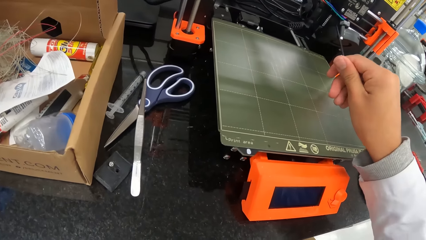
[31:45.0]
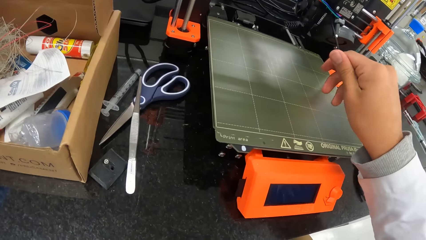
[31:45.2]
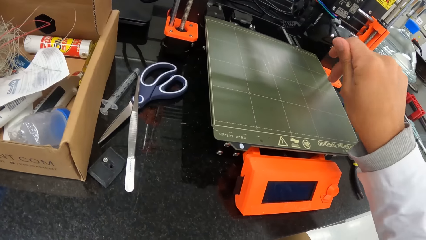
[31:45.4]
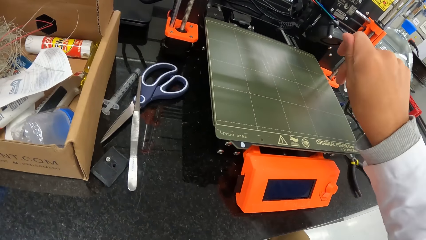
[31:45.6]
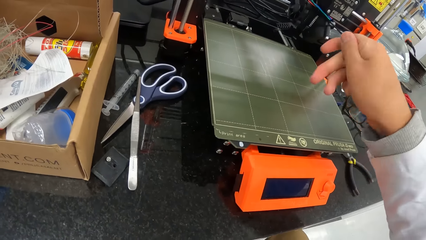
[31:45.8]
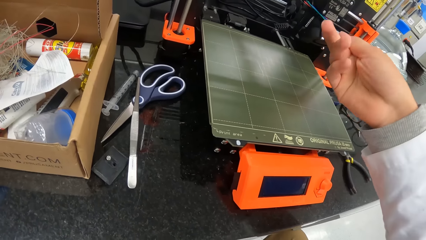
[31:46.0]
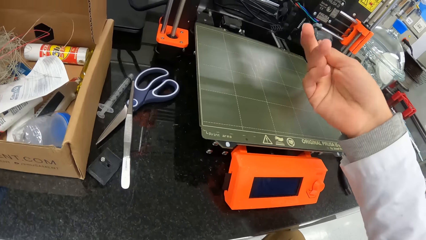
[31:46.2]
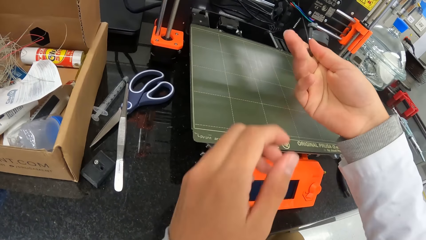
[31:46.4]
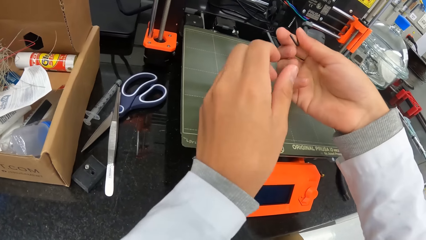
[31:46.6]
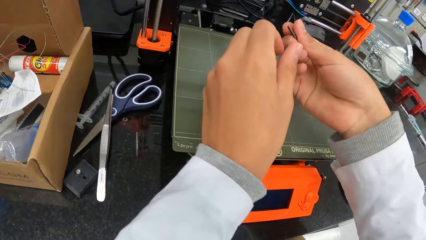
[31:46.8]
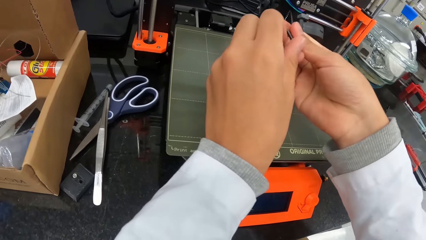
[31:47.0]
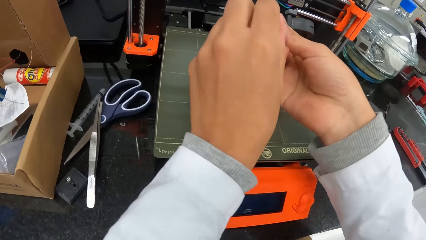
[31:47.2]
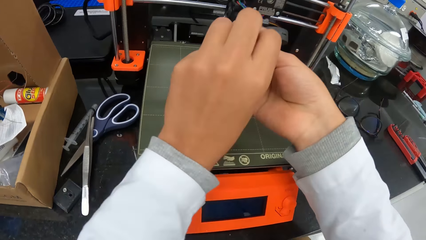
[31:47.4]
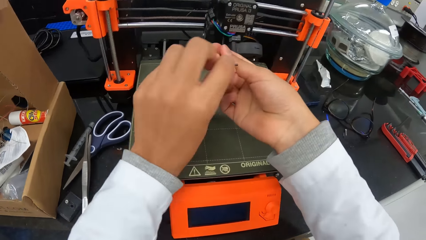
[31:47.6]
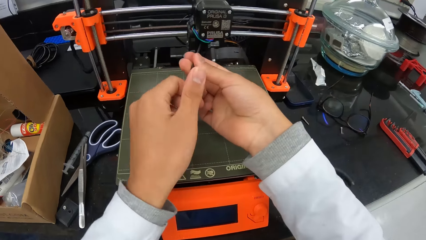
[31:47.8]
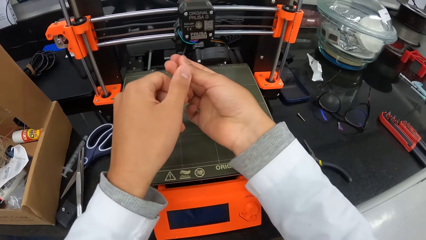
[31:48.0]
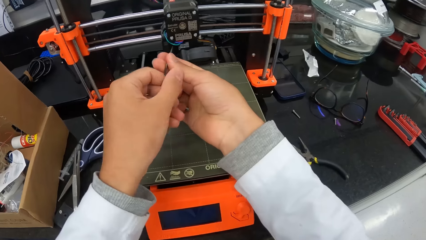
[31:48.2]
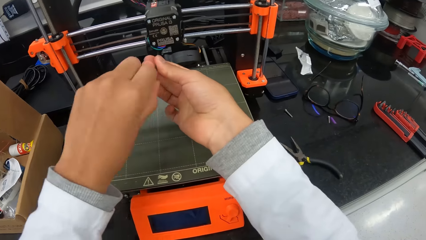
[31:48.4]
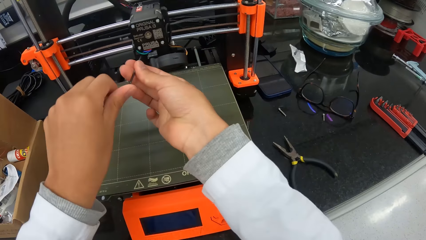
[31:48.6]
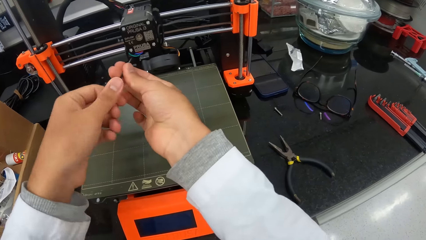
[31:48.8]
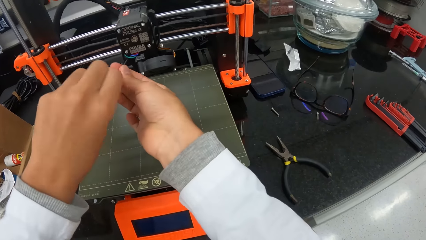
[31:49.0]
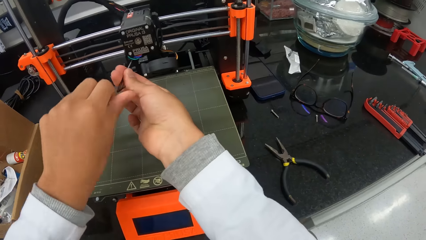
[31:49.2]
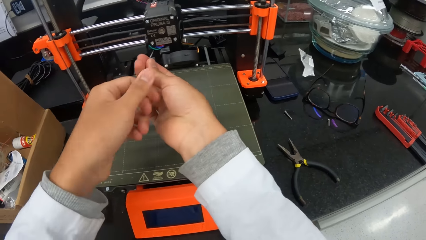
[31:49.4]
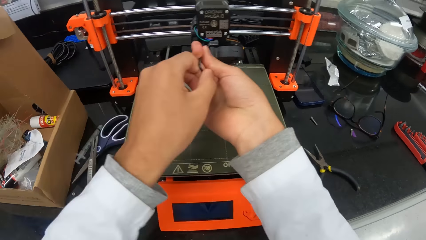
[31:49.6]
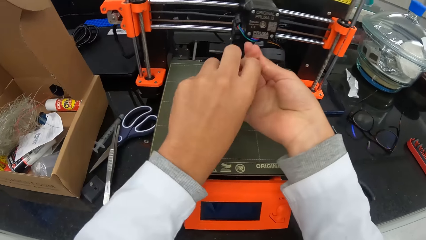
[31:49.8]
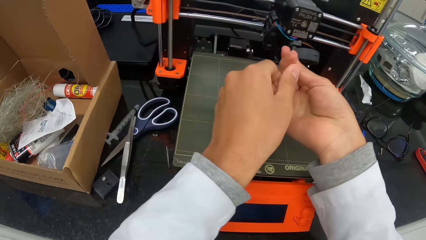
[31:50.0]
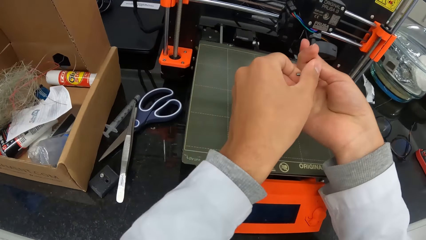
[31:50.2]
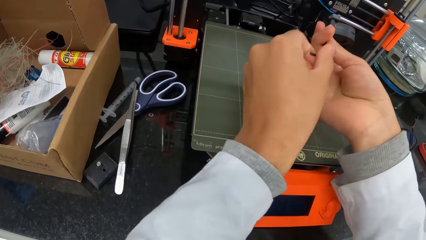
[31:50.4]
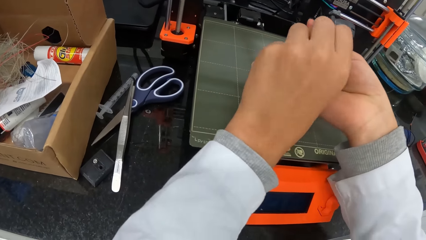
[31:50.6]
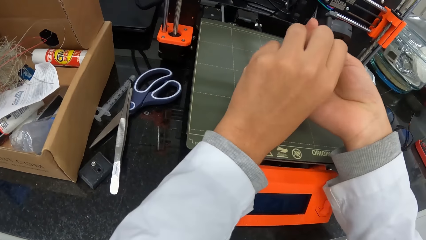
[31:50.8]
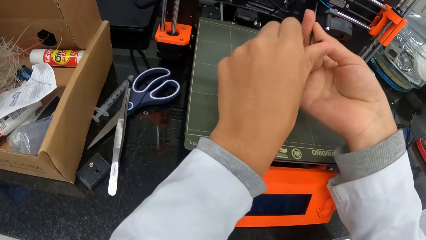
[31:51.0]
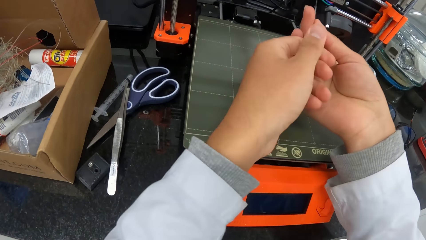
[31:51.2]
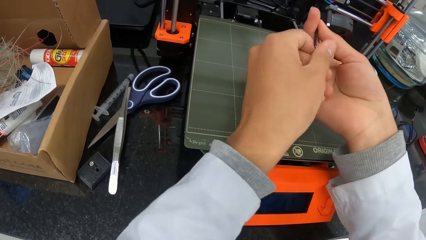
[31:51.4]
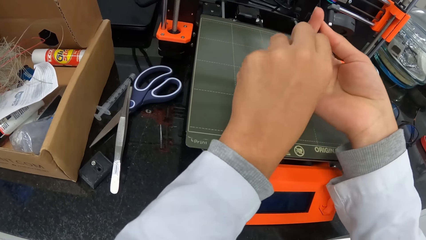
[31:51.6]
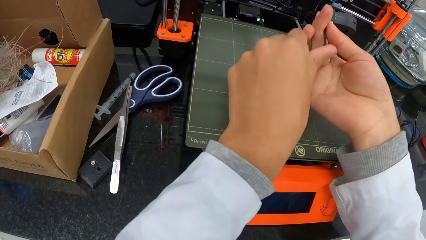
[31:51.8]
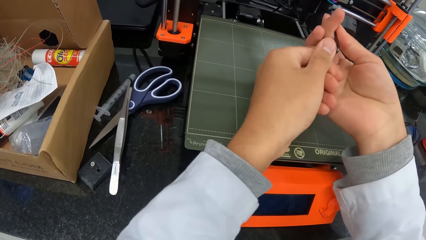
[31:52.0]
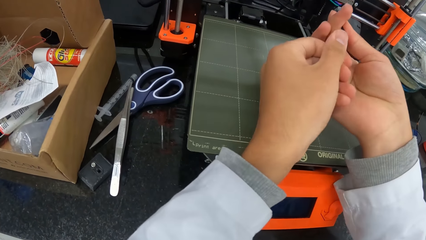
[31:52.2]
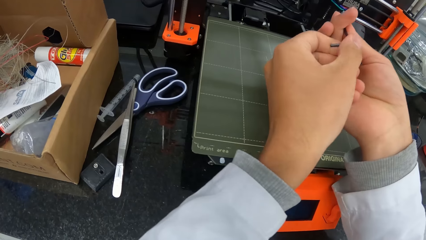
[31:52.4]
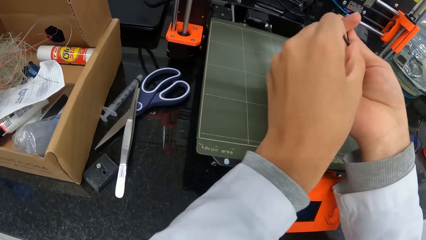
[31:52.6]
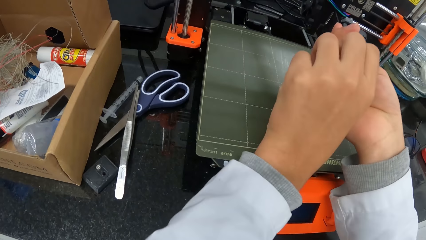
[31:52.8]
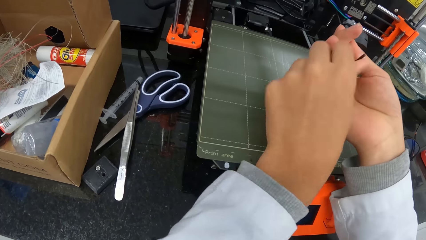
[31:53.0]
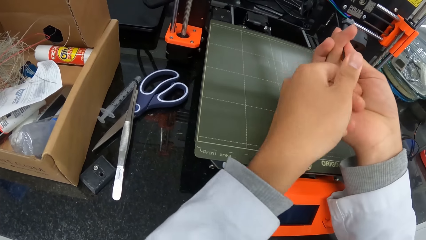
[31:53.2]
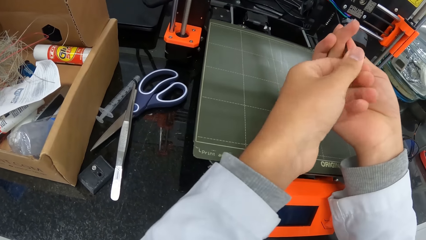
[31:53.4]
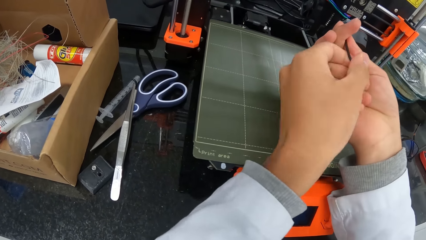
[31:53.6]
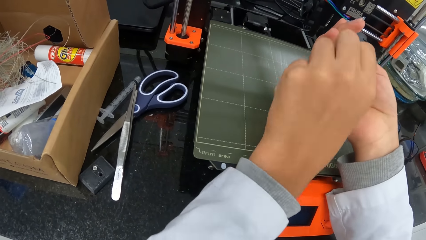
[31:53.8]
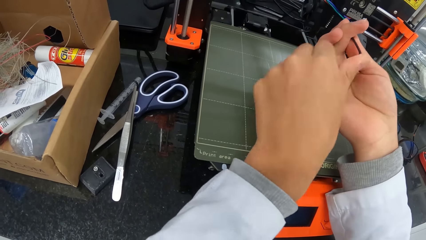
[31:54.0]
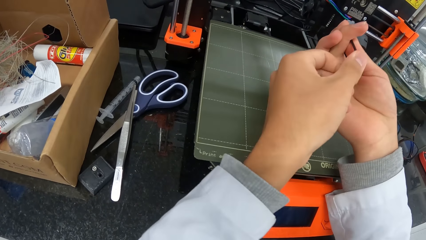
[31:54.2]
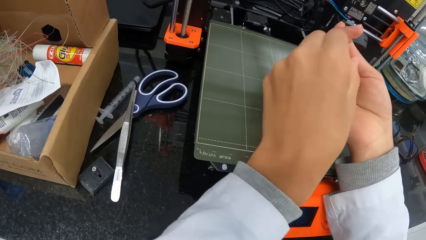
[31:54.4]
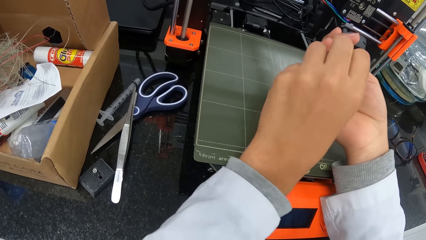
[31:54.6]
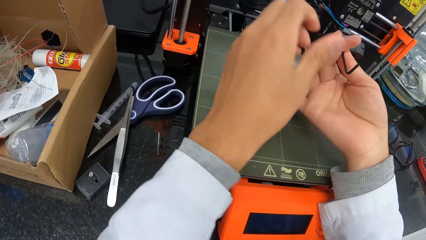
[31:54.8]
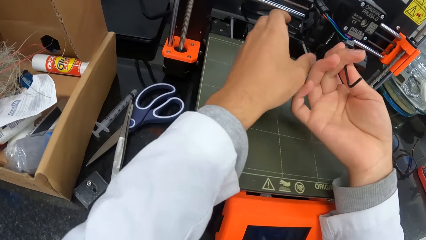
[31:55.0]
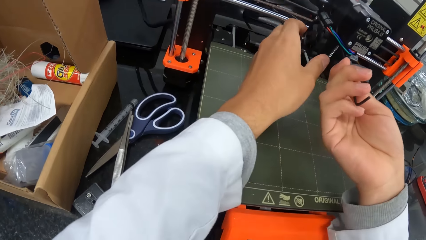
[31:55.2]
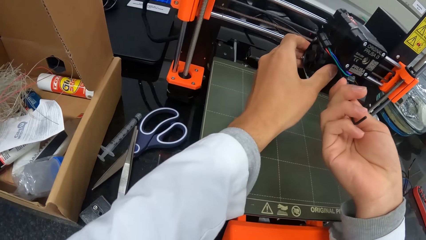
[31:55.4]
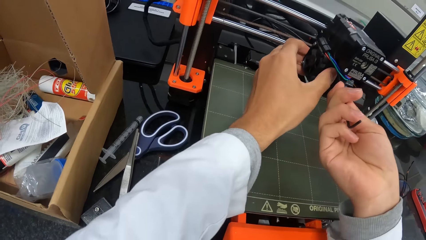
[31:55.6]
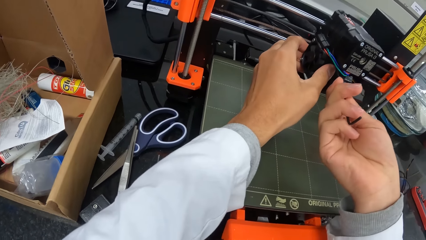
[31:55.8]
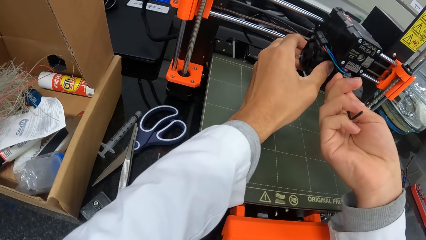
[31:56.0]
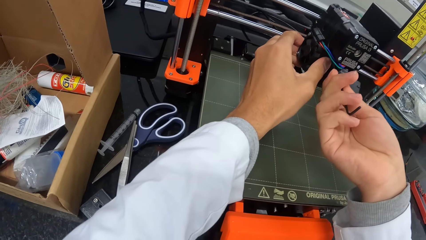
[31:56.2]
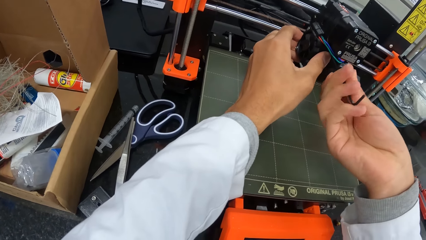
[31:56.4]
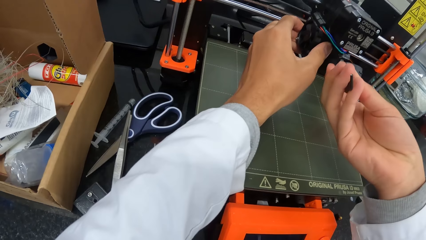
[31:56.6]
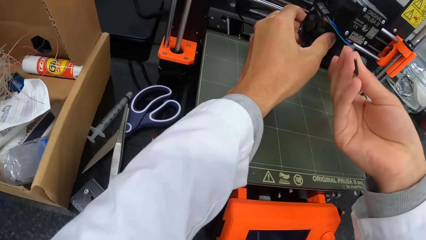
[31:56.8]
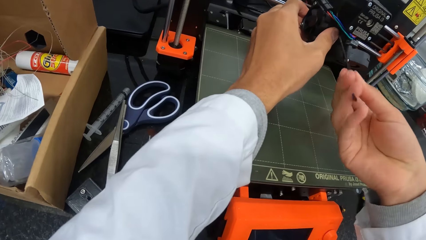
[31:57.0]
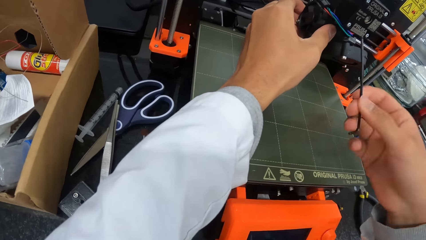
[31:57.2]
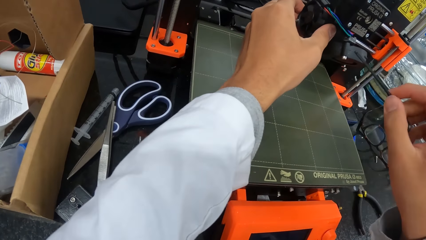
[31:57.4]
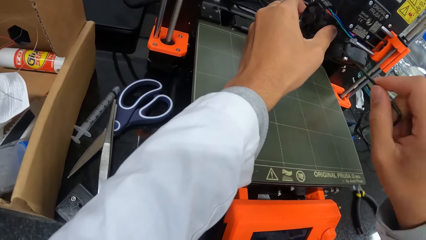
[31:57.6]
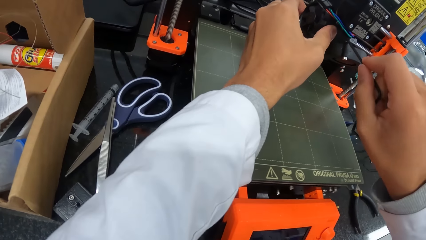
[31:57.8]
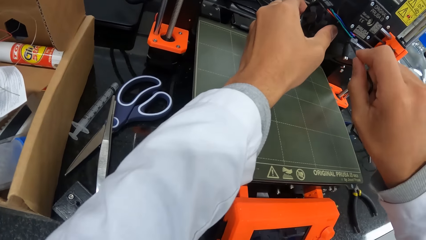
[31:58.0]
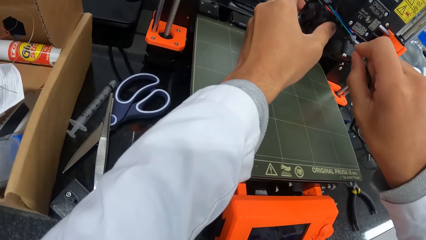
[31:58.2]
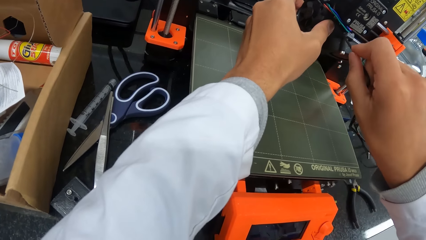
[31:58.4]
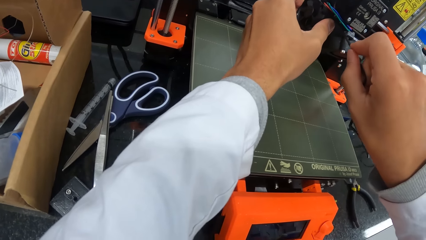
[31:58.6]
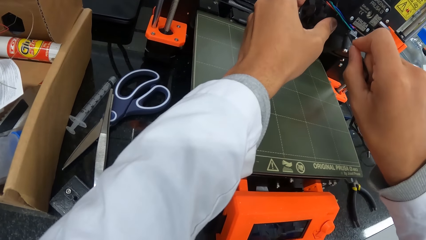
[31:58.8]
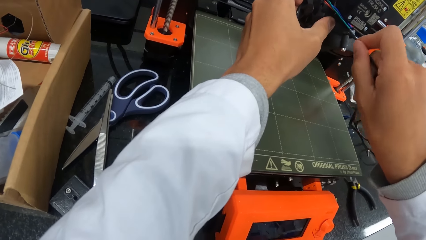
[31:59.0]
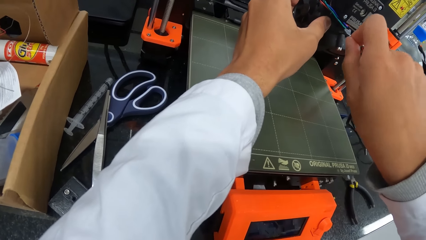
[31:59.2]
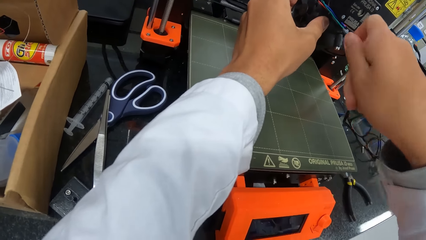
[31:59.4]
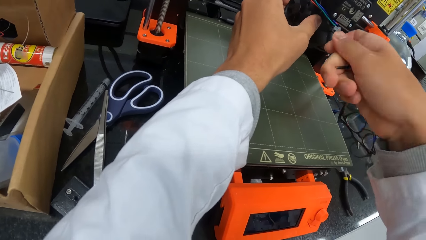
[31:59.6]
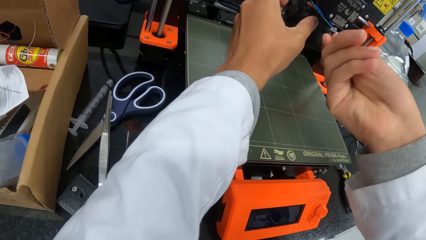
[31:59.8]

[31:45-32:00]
The camera wearer tightens a screw in the extruder of the 3D printer on the countertop with the hex key in his hands. He fixes the Prusa 3D printer. He adjusts the microtome. He tightens the screw in the printer cartridge on the printer on the table with the Allen key in both hands. He holds the printer cartridge on the printer on the table with his left hand. He tightens a screw in the printer cartridge on the printer on the table with the Allen key in his right hand.
